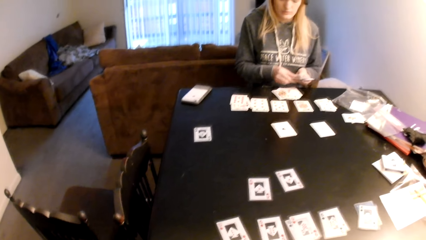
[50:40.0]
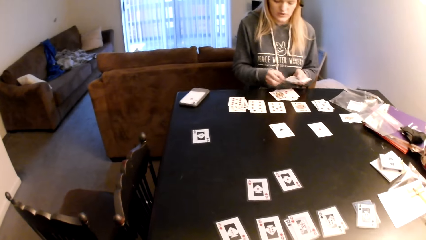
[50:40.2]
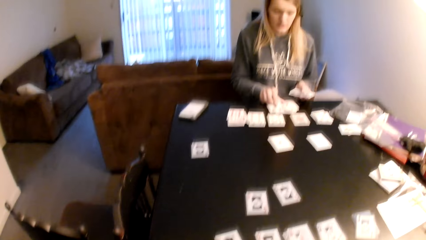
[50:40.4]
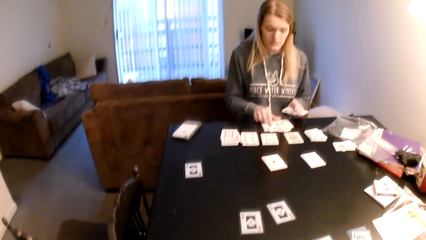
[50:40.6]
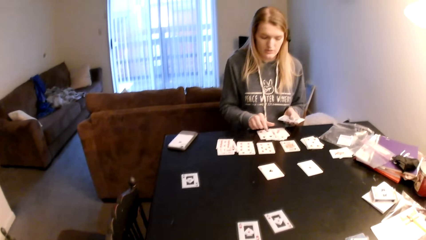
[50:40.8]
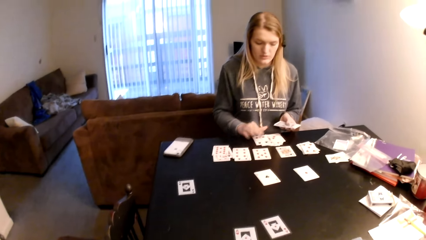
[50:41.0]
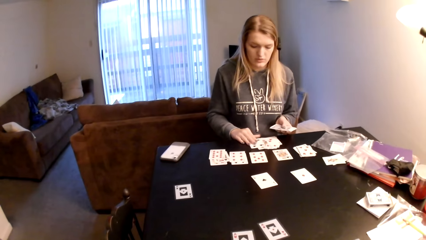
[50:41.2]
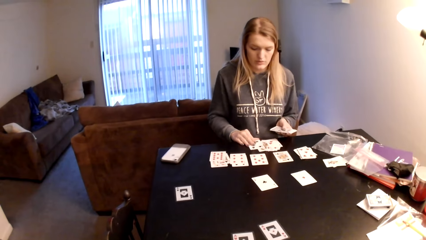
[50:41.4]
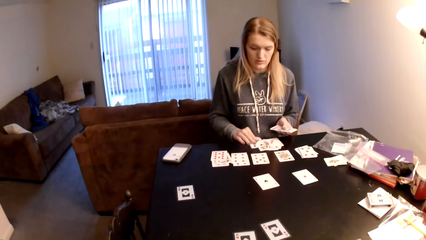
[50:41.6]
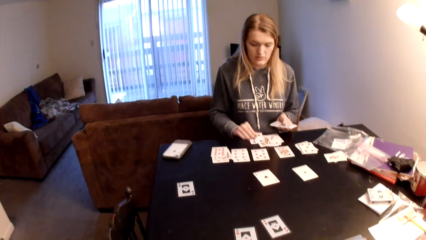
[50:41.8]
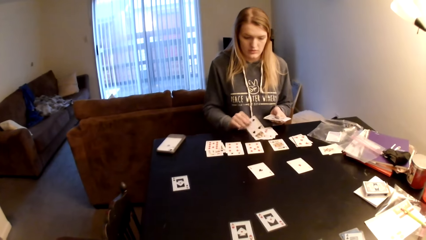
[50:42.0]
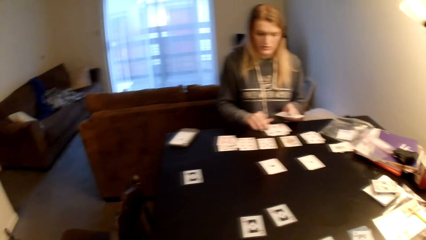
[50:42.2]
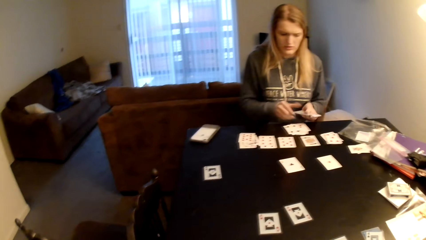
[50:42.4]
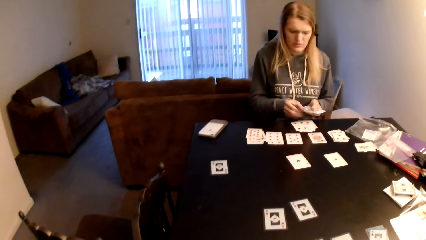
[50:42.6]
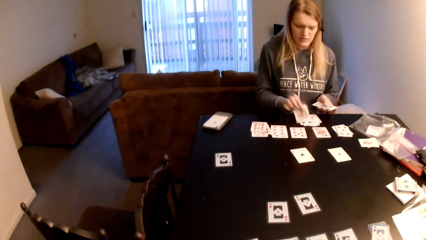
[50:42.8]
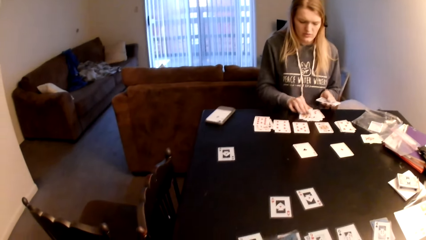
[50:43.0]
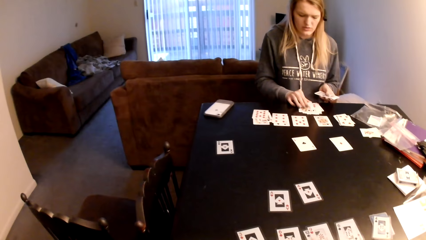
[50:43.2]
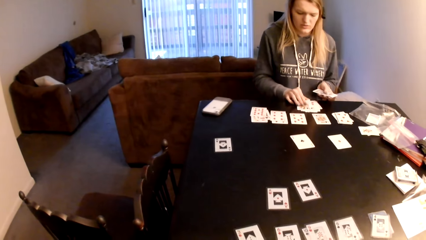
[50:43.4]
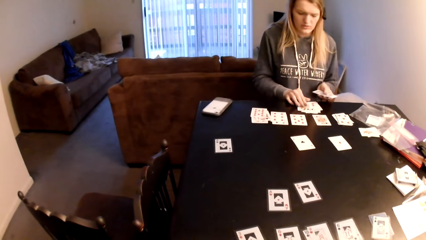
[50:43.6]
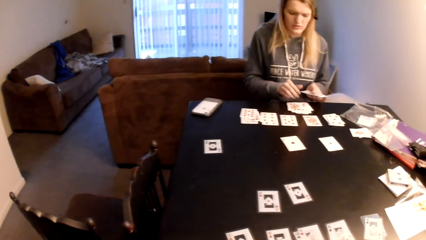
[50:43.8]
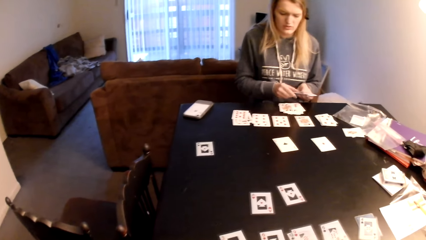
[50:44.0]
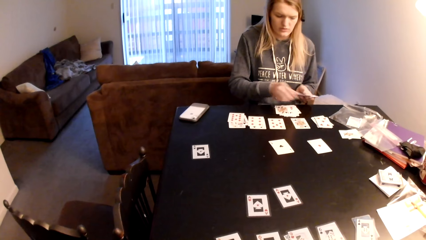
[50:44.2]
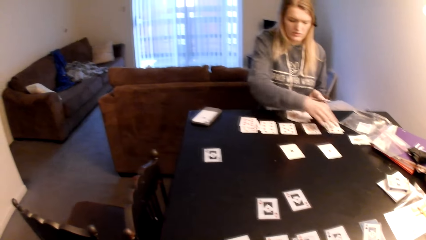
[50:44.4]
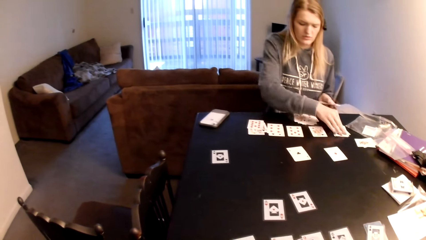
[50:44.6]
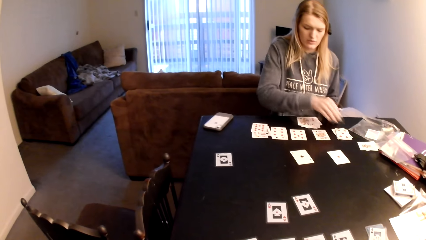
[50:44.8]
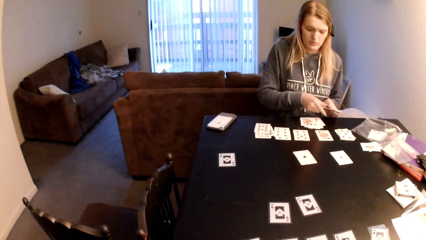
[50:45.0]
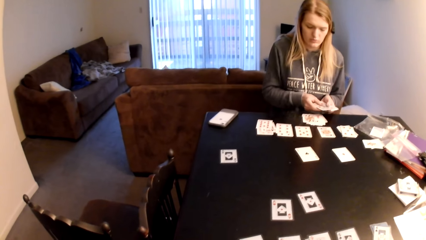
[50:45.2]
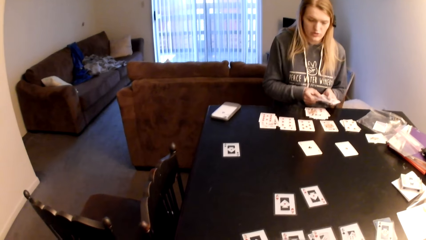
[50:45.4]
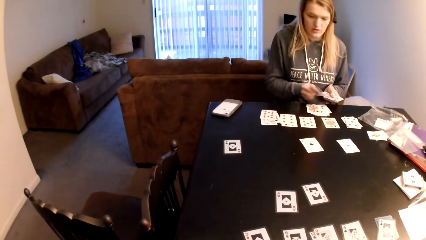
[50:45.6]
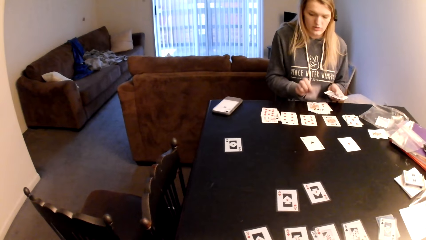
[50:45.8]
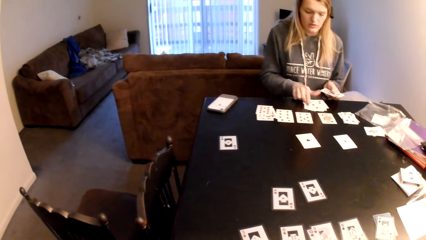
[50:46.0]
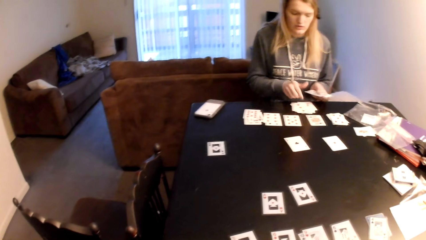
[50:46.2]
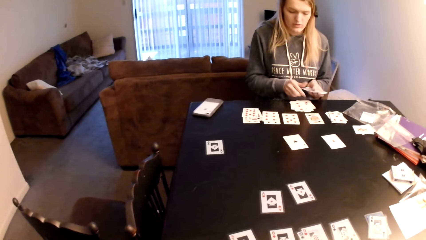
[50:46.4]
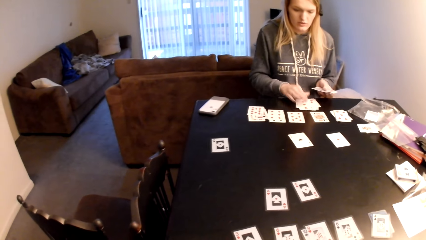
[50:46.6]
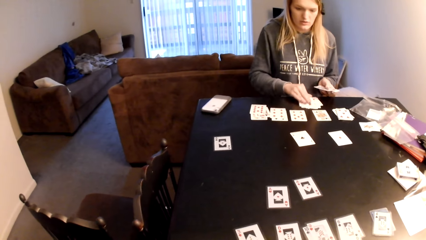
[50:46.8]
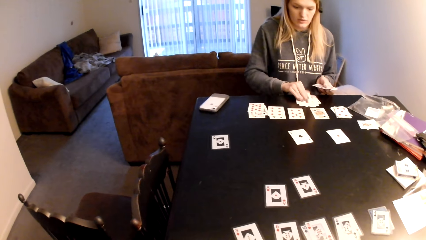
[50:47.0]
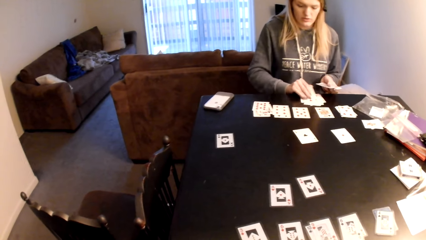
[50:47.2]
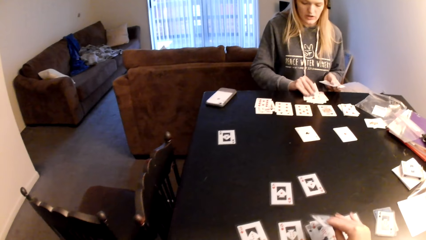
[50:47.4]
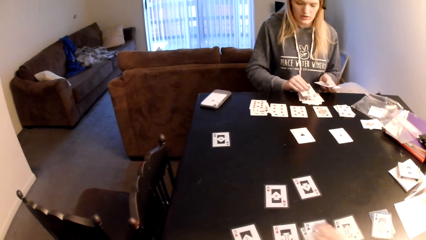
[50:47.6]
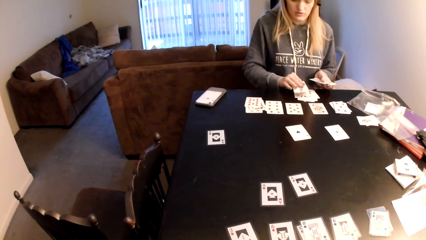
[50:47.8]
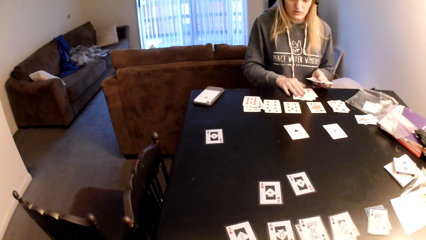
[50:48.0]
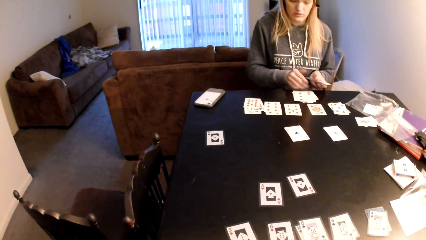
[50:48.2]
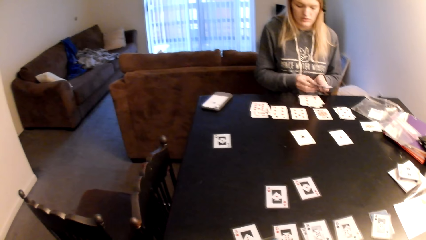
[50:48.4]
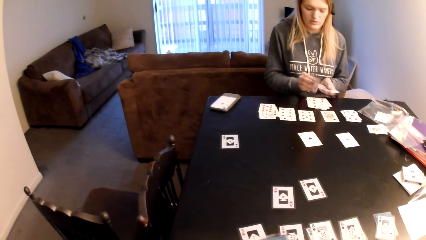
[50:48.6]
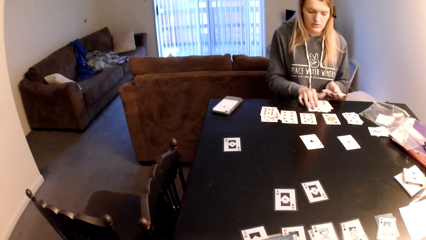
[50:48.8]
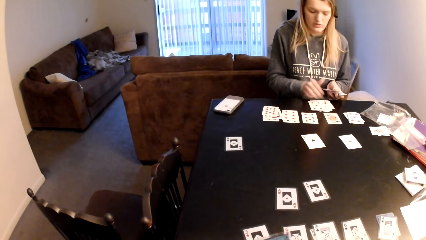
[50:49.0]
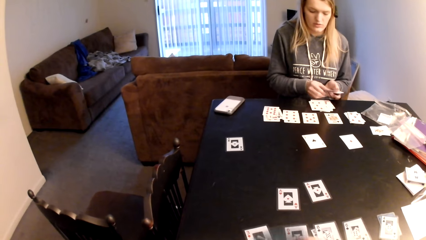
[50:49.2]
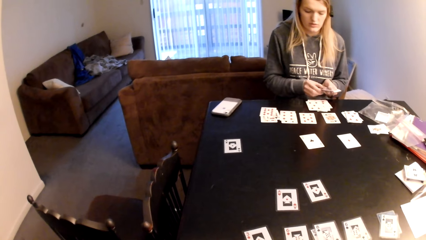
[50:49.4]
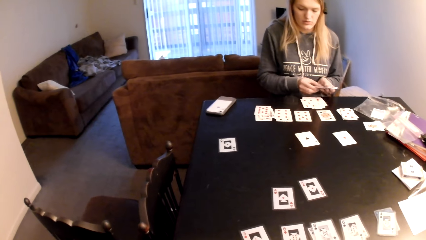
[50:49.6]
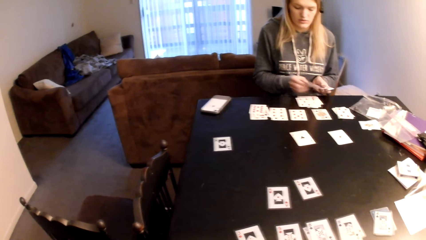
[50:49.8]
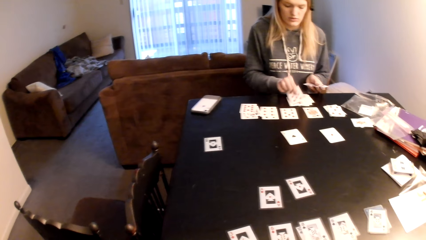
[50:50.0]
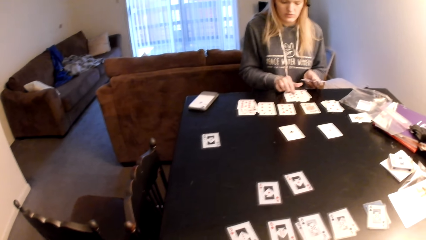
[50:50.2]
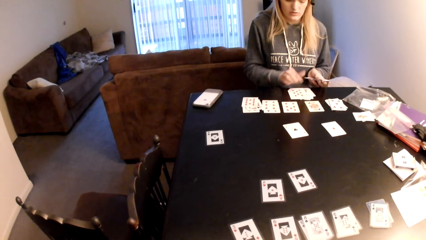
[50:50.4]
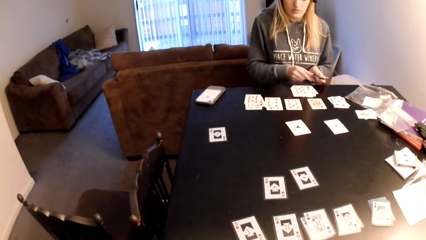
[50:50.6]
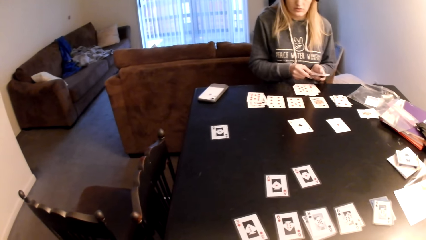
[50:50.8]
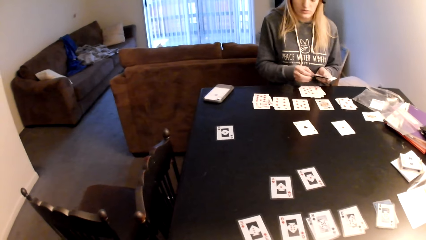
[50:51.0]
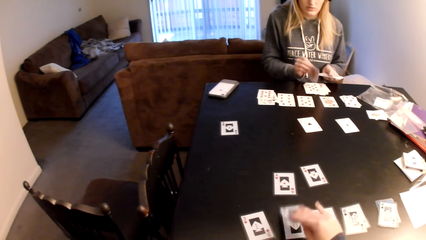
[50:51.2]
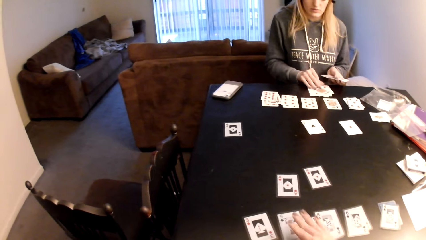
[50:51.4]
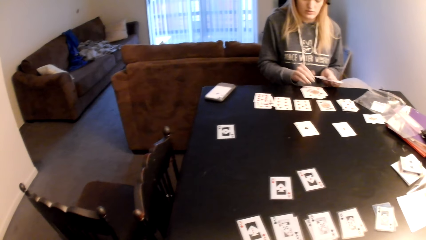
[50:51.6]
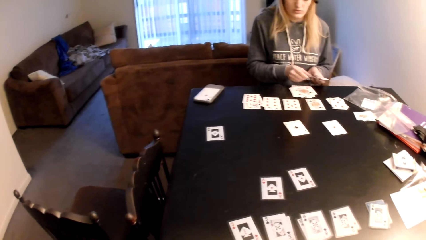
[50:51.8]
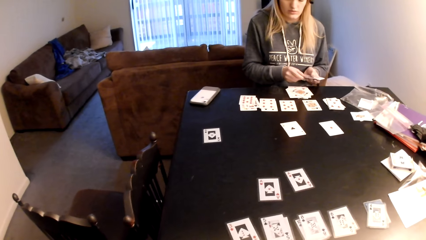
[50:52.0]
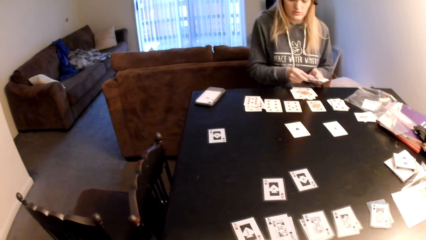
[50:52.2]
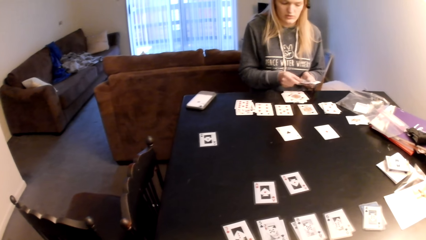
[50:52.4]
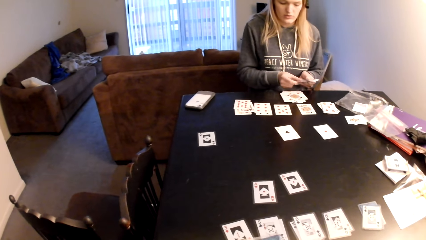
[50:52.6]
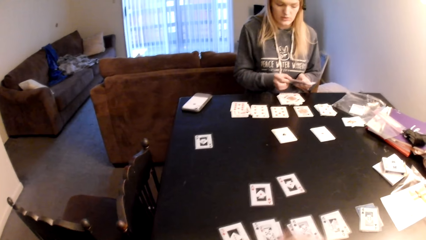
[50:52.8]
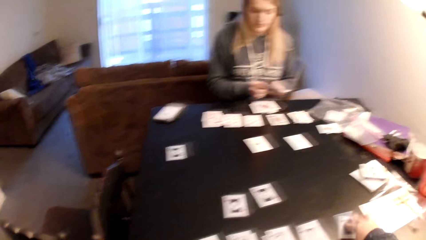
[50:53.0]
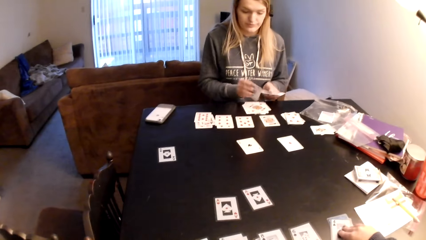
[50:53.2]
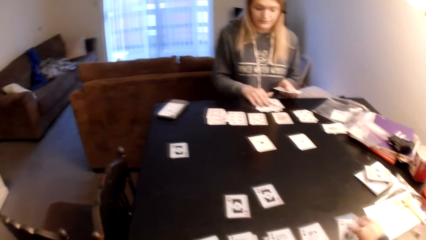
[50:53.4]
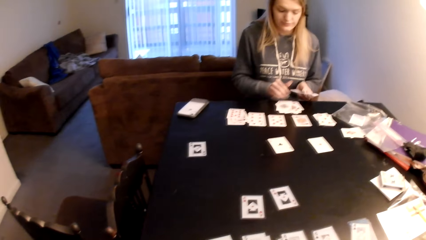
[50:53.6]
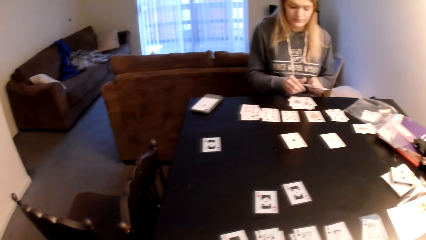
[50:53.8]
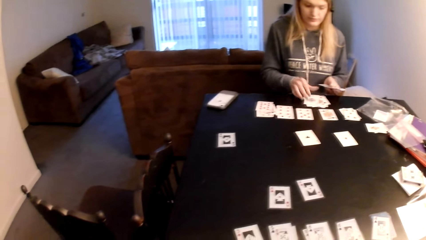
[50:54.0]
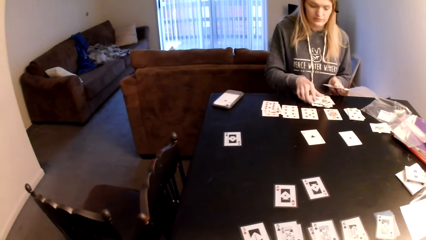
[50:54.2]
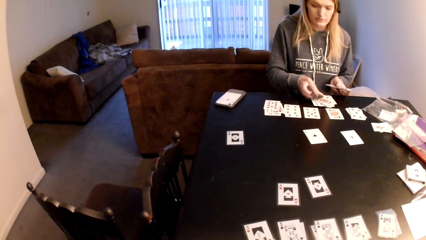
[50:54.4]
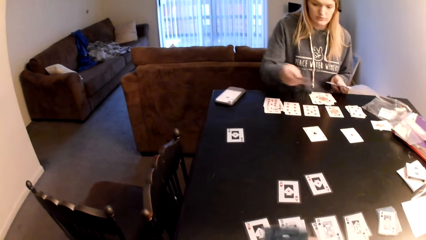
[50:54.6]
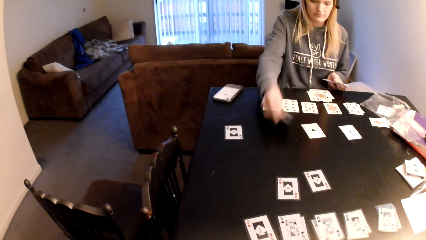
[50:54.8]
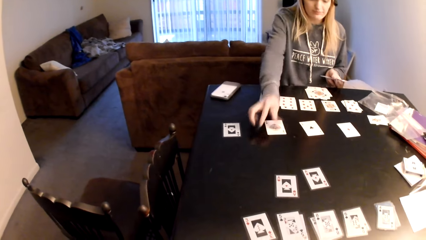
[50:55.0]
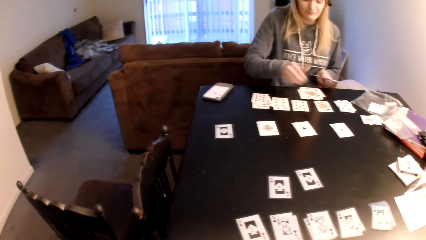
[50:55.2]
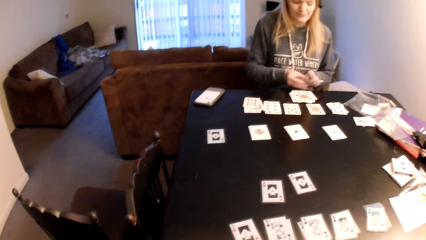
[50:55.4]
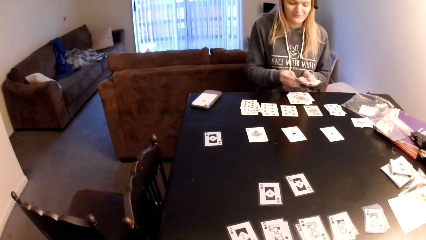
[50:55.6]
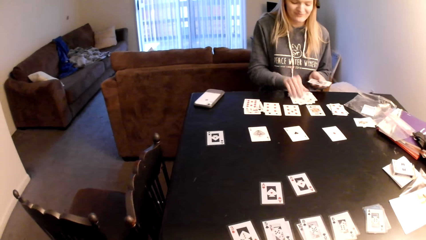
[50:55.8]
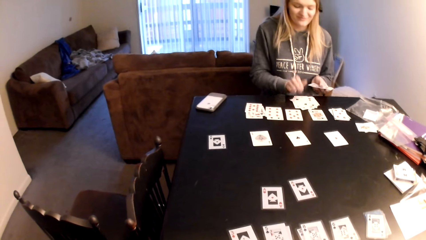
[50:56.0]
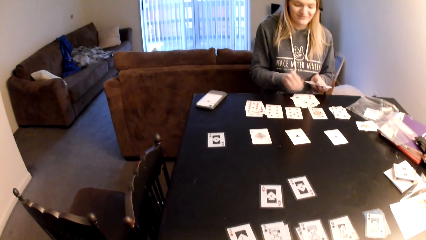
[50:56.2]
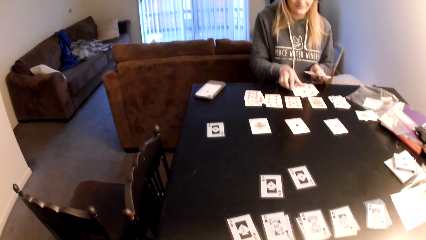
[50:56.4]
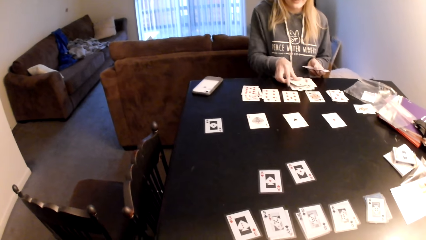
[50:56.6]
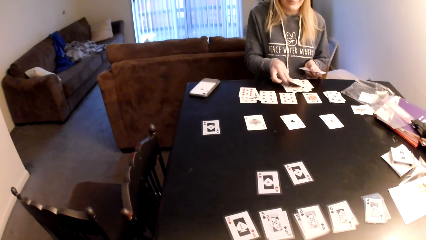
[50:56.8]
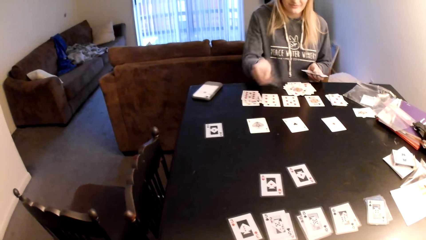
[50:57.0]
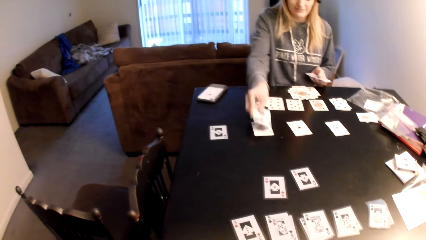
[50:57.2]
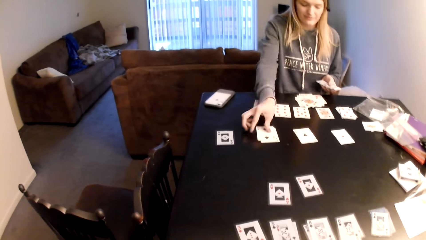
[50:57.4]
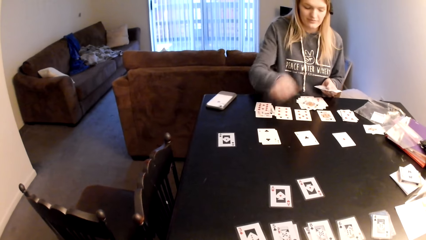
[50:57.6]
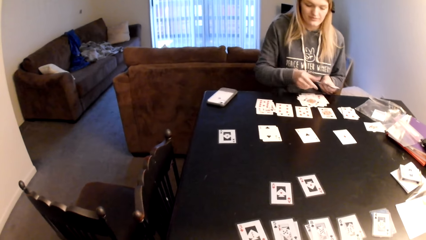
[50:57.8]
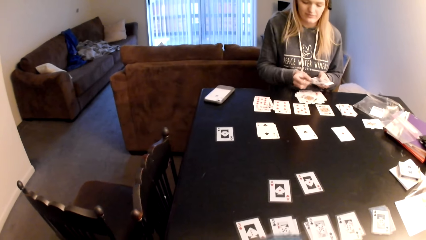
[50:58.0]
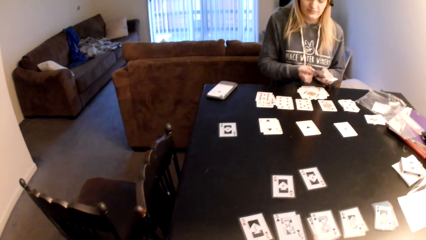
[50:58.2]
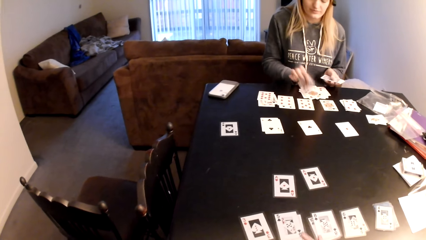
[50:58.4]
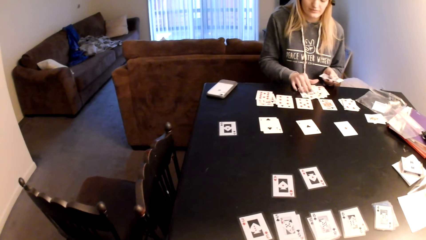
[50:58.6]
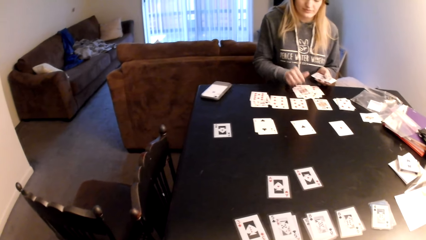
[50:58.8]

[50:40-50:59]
A woman puts the cards on top of the cards and pulls the playing card from the table. The camera wearer looks at the playing card, places the playing card on the table and looks at the playing card. The woman holds a card, holds cards, looks at the playing card and puts cards on top of the cards. The camera wearer places the playing card on the table and looks at the playing card. The woman picks a card on top of the cards. The camera wearer picks a playing card from the table. The woman returns the card on the cards and puts cards on top of the cards. The camera wearer touches the playing card, looks at the playing card and touches the playing card. The woman picks a card on top of the cards, places the playing card on the table, puts cards on top of the cards and picks a card on top of the cards. The camera wearer looks at the playing card. The woman puts cards on top of the cards.
